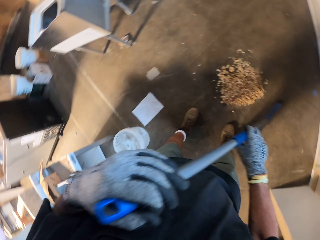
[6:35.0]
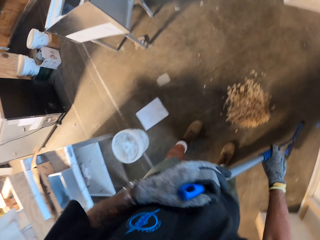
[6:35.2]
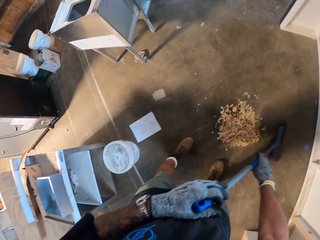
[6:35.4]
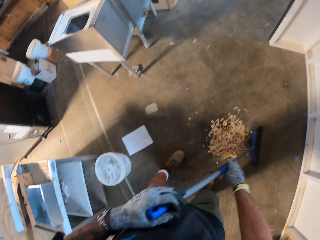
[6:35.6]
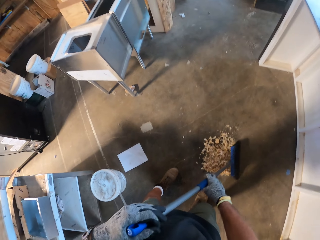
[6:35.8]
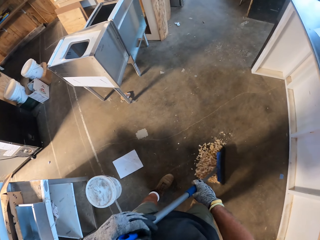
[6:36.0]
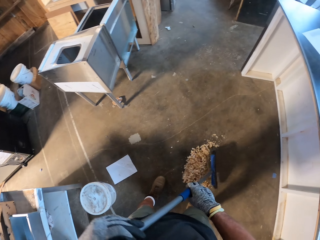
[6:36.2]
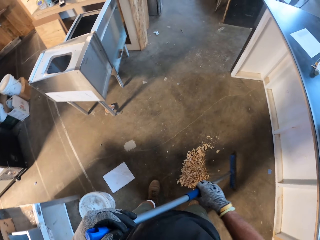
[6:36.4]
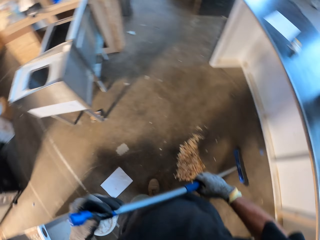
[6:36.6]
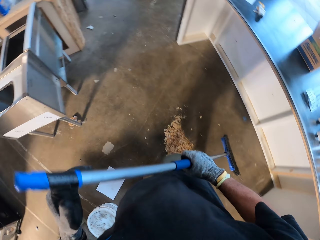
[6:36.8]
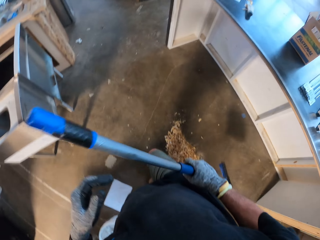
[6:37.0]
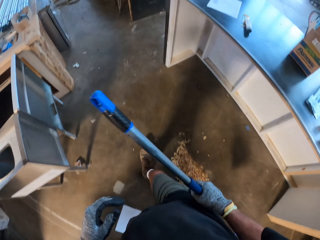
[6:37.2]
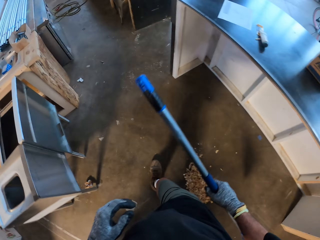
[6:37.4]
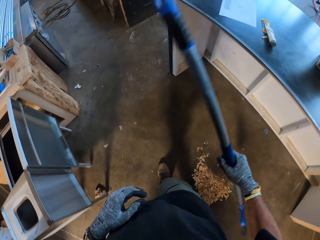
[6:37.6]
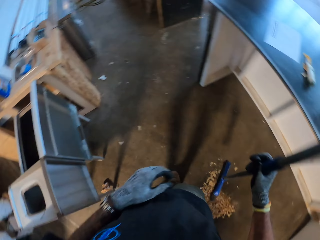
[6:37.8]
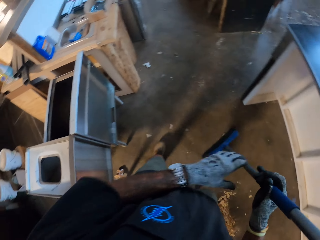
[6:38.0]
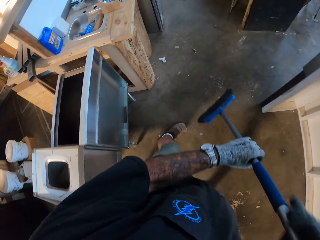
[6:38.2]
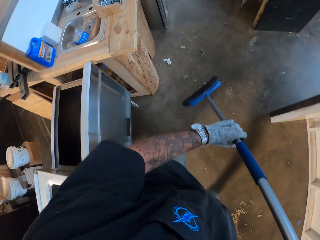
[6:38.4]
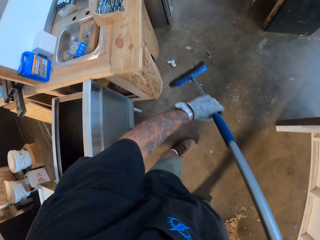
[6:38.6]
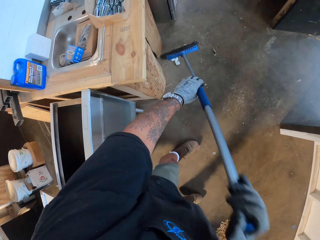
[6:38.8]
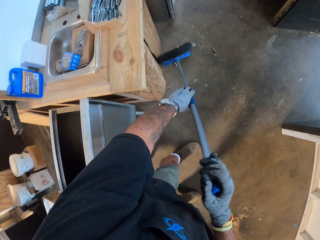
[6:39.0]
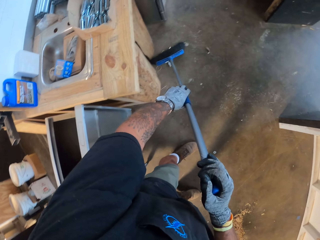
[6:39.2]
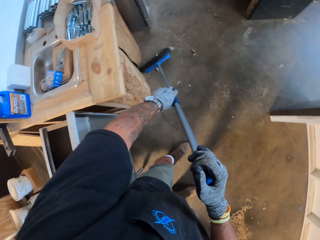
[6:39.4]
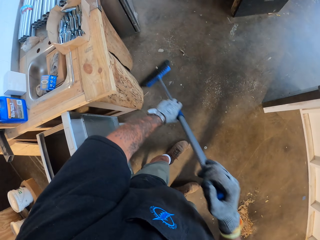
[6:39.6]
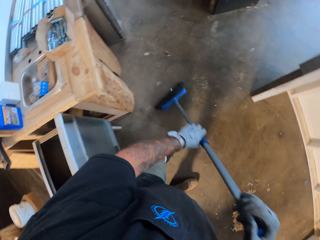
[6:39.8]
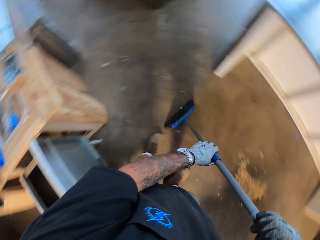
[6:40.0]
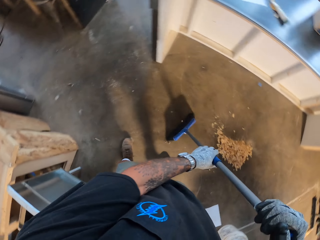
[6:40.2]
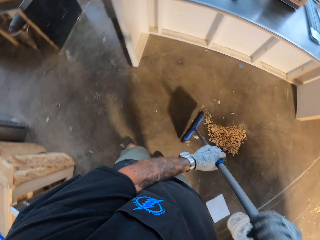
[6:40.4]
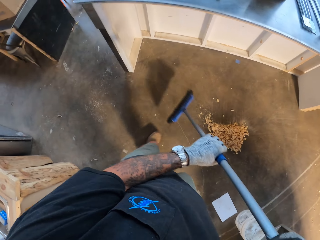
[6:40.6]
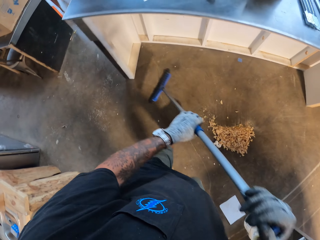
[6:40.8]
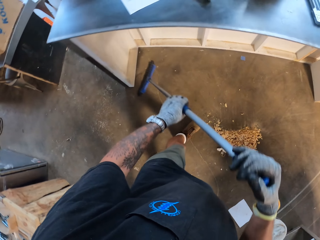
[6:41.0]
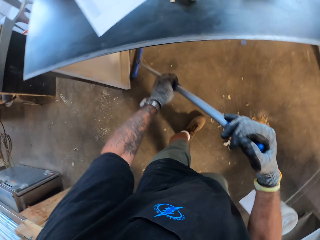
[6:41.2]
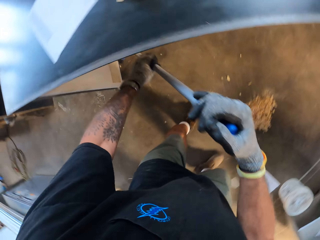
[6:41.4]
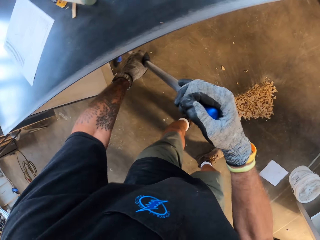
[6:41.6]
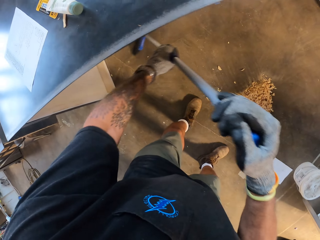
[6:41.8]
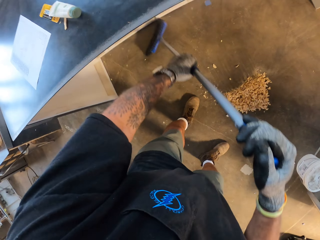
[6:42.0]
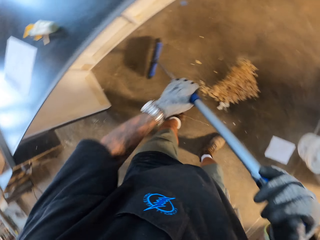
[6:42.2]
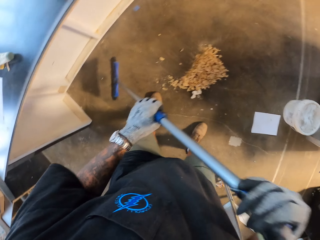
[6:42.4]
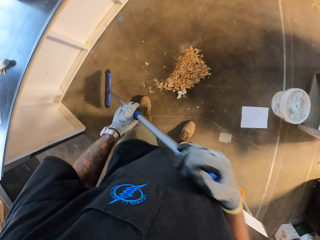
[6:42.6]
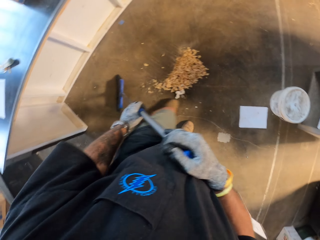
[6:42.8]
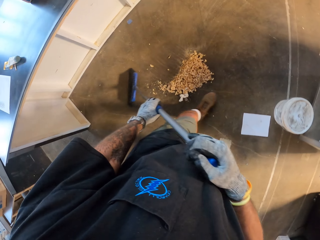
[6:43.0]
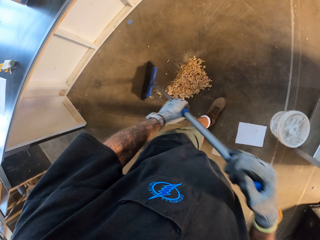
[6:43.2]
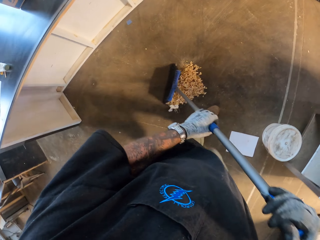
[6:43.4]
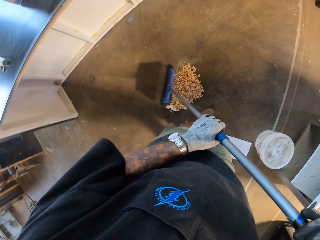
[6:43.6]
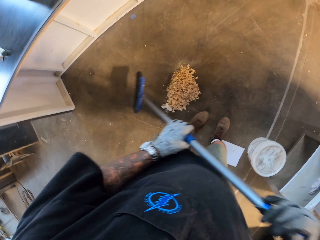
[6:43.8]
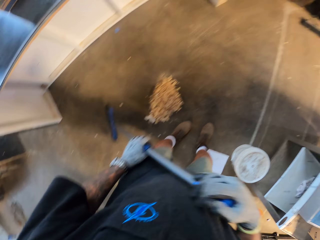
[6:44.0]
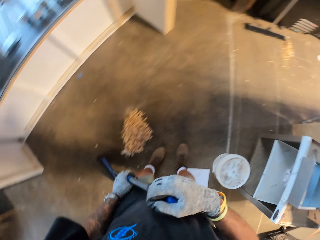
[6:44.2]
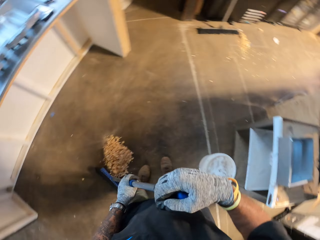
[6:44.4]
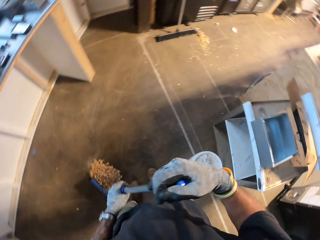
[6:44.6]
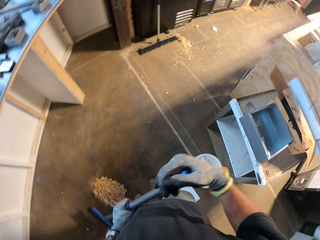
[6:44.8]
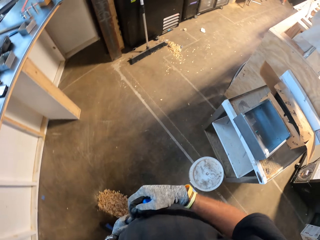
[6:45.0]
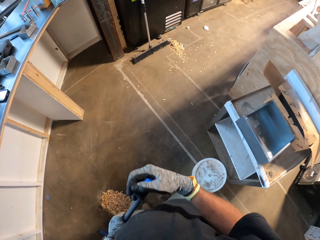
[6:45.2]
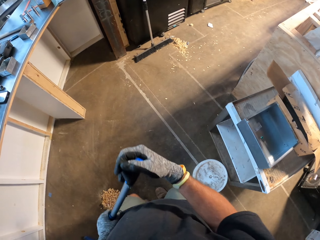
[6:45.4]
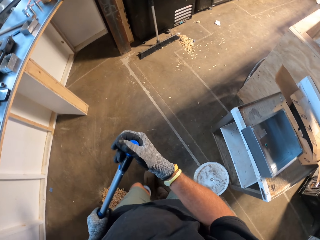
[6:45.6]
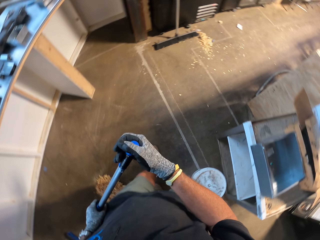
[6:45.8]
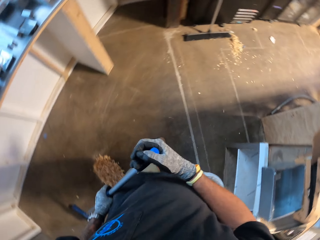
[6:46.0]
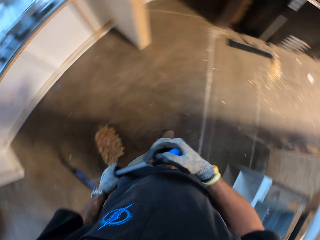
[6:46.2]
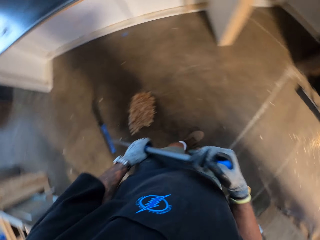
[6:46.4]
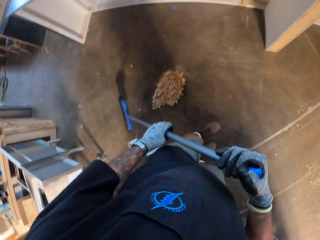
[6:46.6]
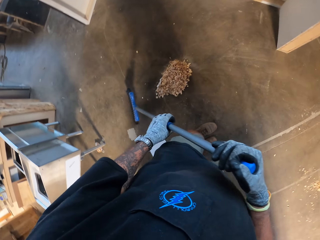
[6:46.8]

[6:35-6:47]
The camera wearer sweeps the floor with a broom. They put the dirt together. They sweep the floor with the broom. They sweep the floor with the broom again.

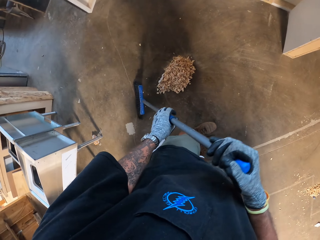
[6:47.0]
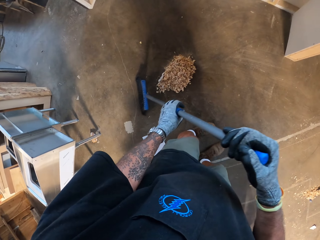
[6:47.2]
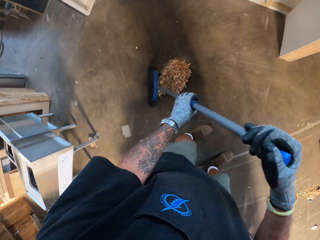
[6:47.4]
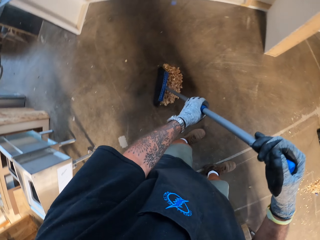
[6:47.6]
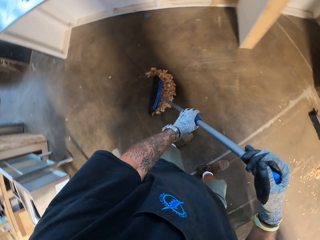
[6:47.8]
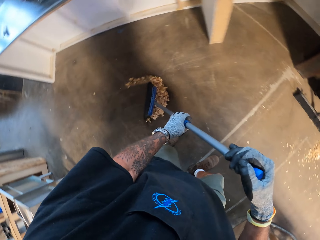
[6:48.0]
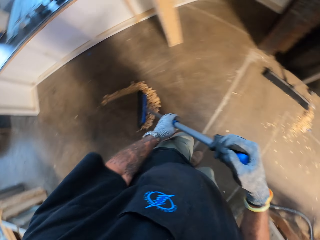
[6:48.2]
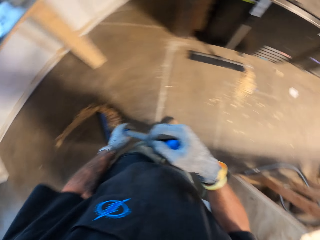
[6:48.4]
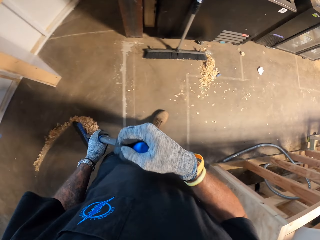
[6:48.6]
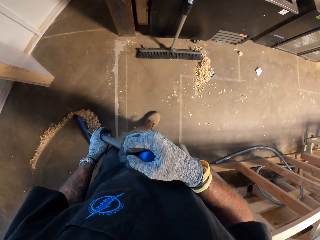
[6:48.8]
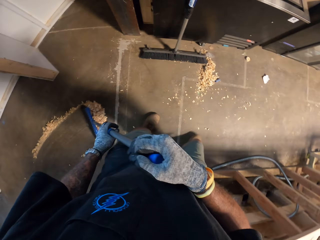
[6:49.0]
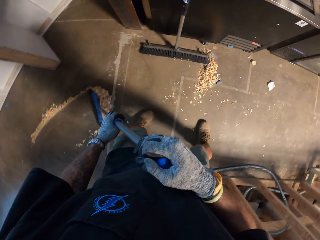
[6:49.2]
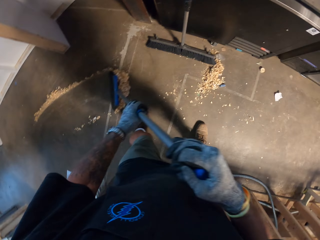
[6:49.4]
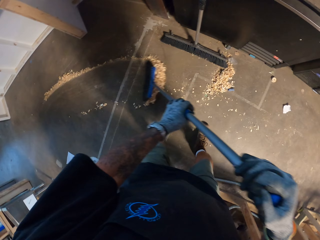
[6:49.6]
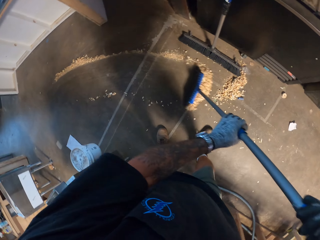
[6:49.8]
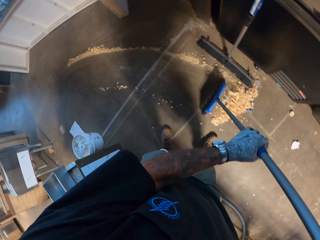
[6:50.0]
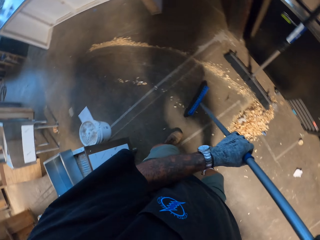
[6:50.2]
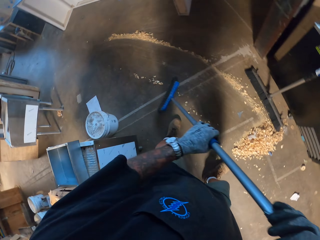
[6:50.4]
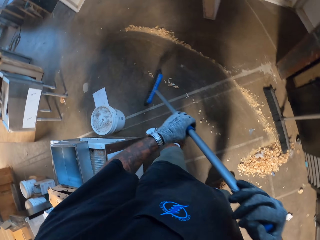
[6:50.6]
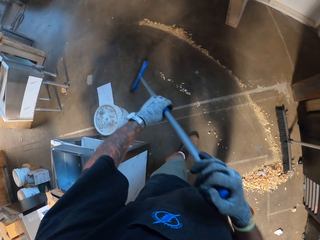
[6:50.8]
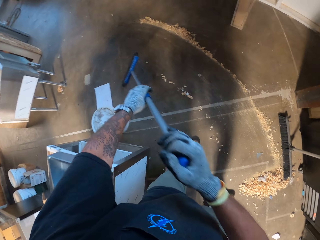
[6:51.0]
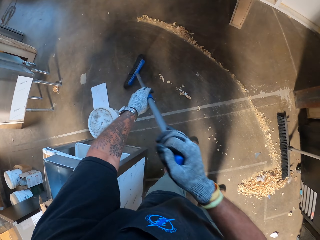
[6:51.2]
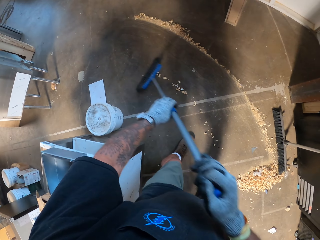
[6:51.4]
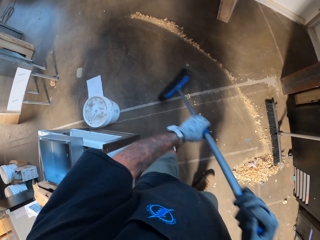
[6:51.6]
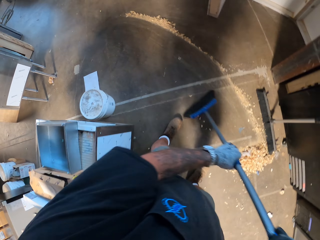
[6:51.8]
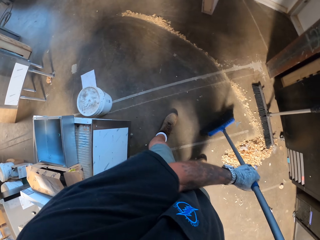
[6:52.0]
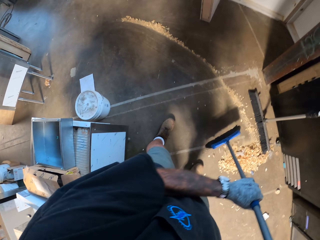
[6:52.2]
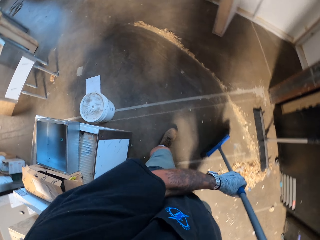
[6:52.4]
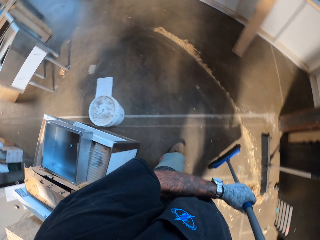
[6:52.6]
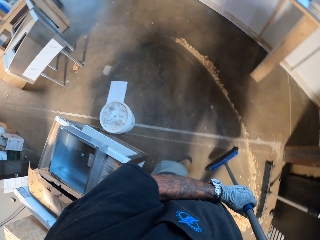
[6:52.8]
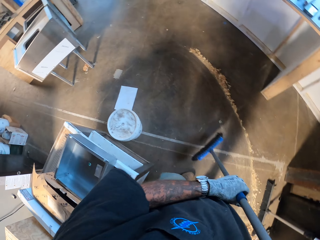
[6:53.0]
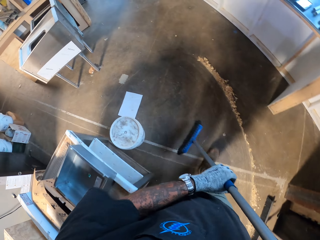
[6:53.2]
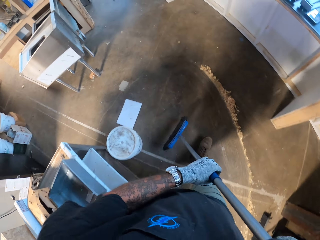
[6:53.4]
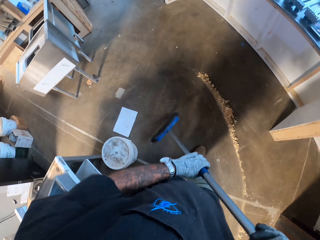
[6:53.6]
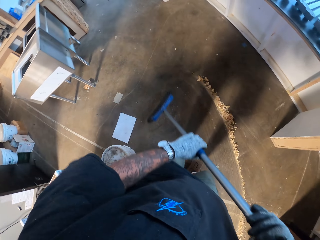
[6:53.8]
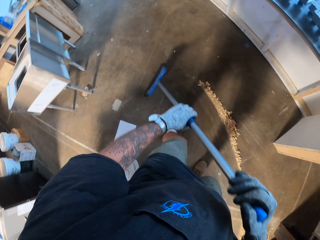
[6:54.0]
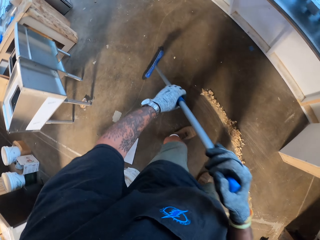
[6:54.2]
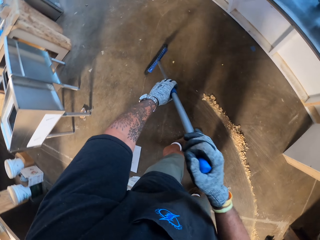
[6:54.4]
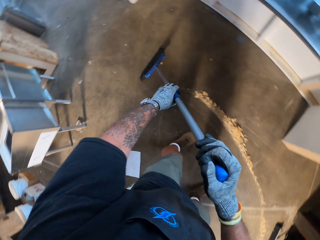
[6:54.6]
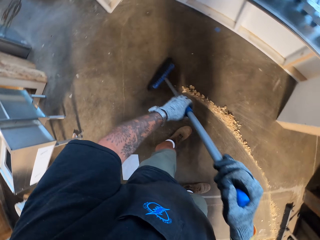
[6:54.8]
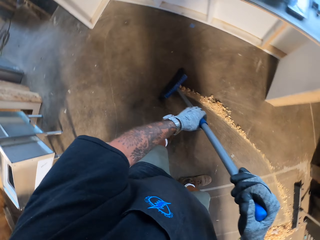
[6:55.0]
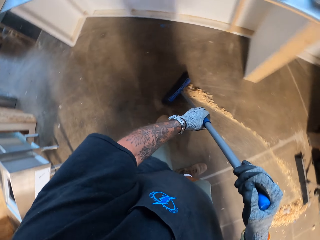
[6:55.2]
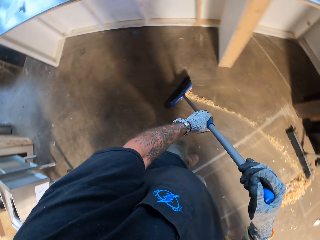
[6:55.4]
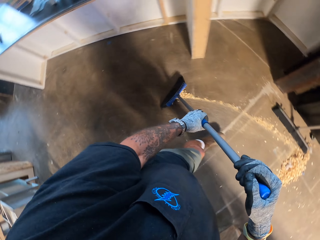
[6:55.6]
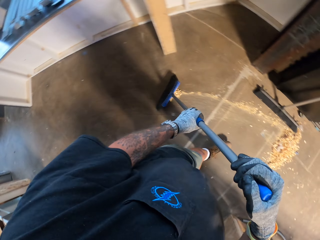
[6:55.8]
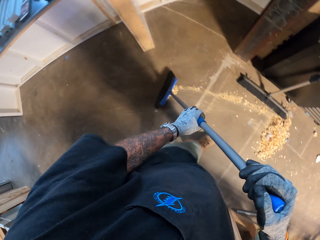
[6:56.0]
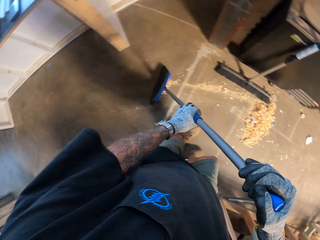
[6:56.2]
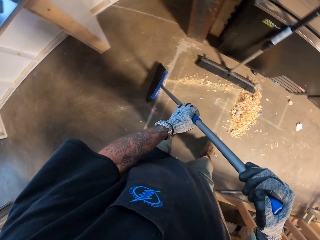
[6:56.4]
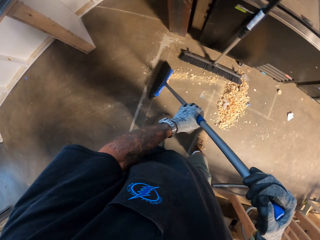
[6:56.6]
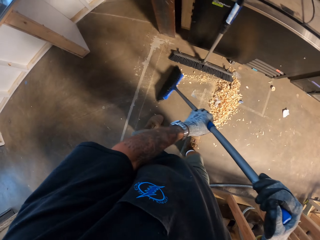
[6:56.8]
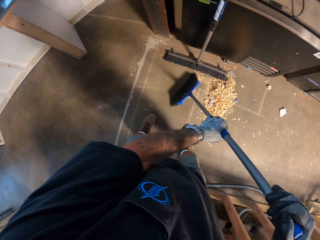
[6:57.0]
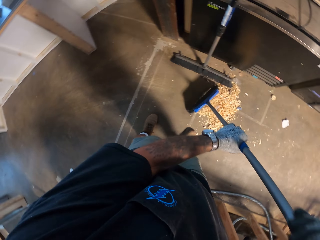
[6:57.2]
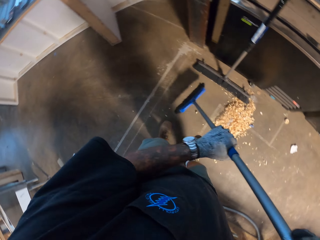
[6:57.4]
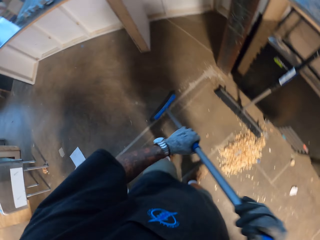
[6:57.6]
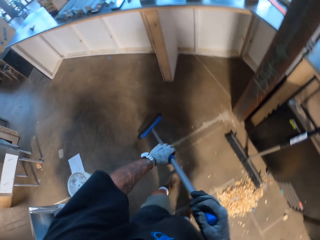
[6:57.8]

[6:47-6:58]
The camera wearer sweeps the floor with a broom. They put the dirt together. They sweep the floor with the broom. They sweep the floor with the broom again.
